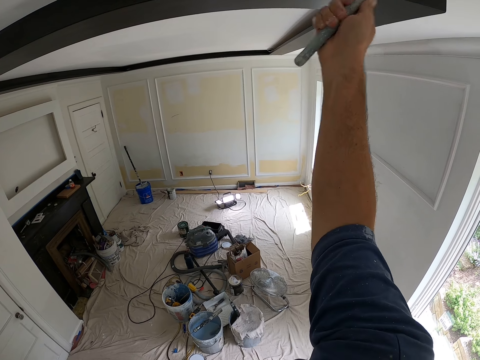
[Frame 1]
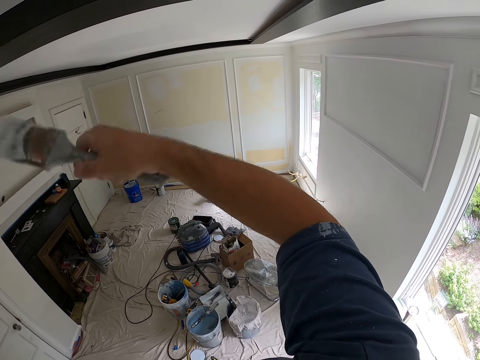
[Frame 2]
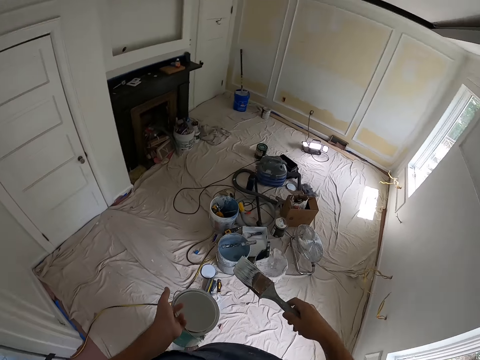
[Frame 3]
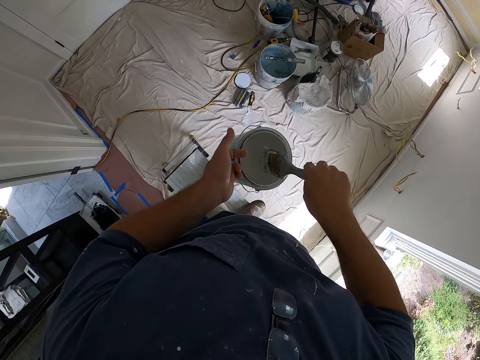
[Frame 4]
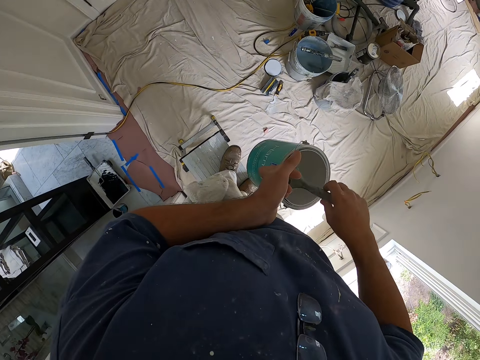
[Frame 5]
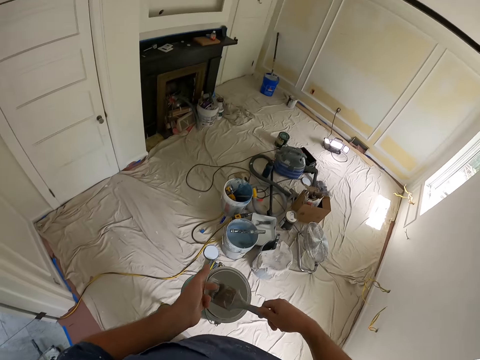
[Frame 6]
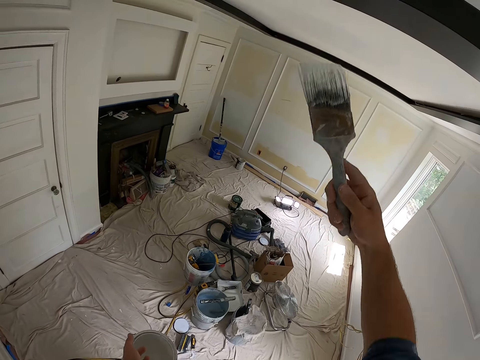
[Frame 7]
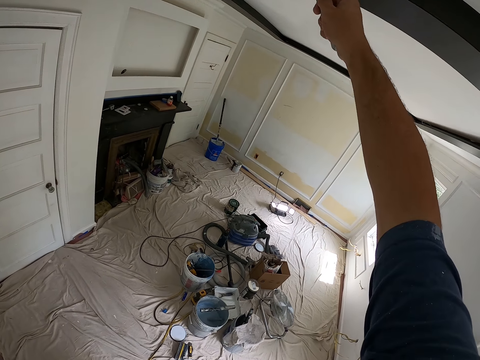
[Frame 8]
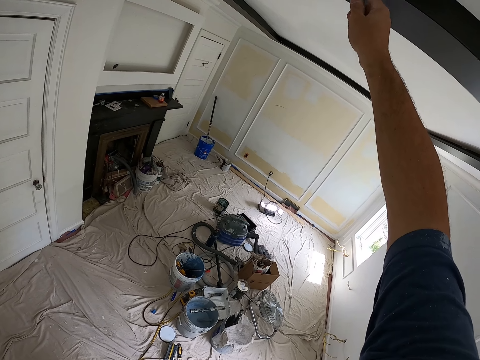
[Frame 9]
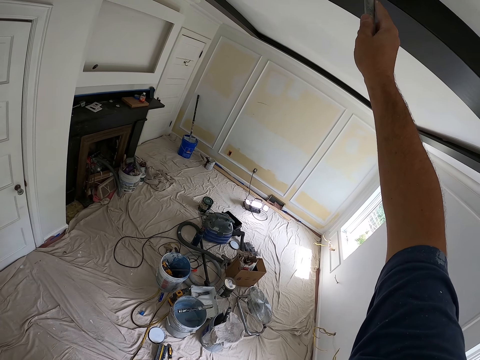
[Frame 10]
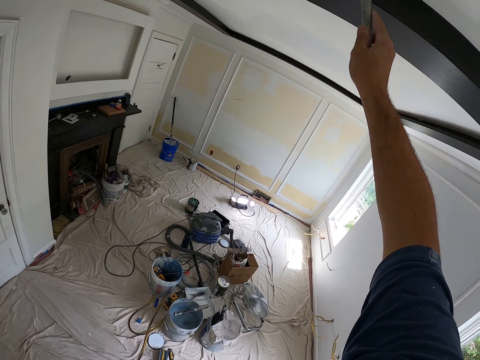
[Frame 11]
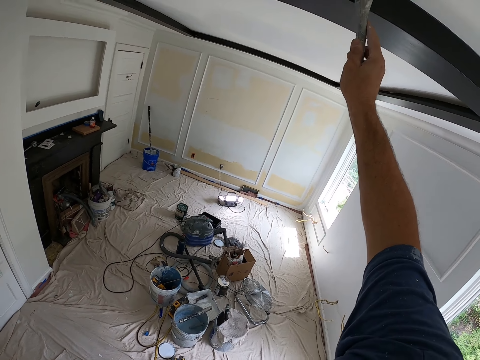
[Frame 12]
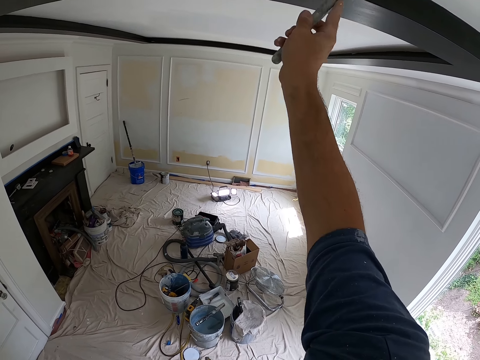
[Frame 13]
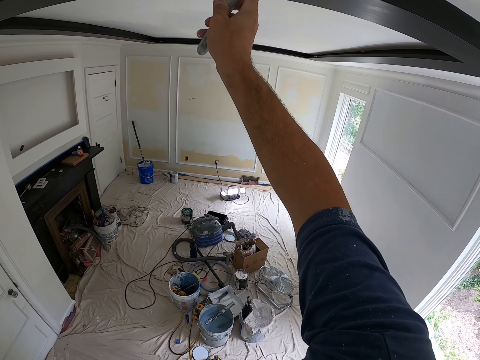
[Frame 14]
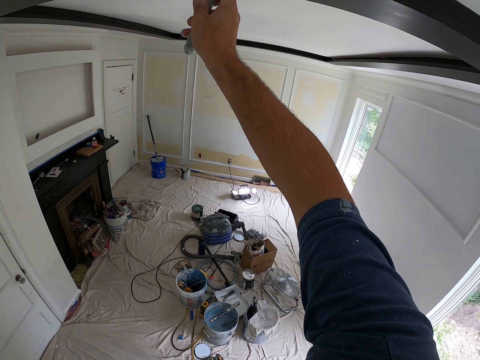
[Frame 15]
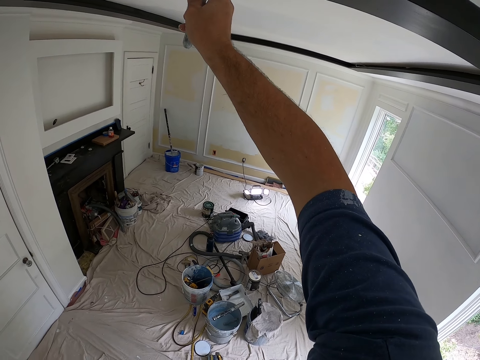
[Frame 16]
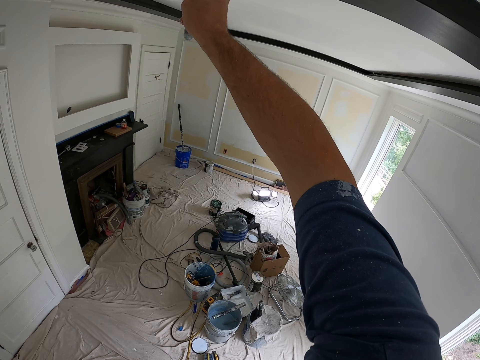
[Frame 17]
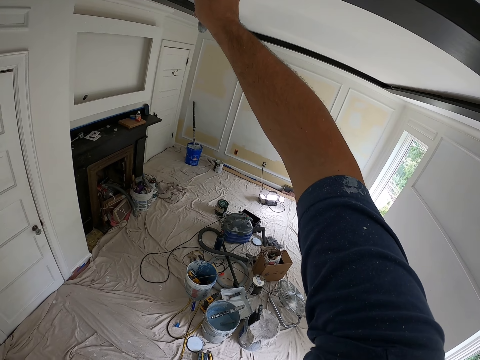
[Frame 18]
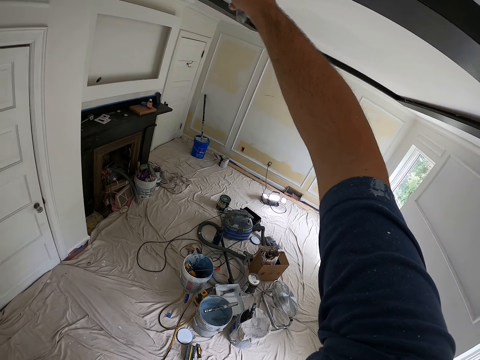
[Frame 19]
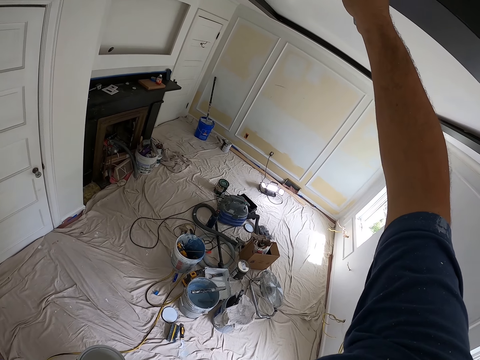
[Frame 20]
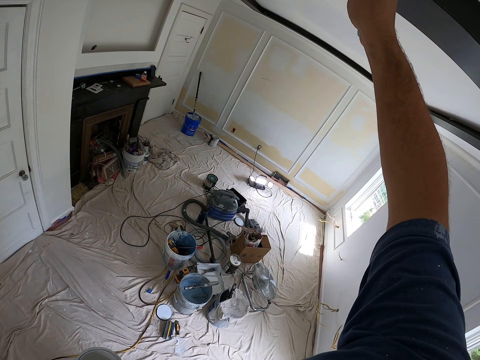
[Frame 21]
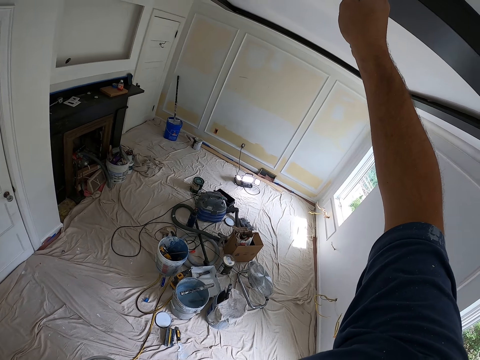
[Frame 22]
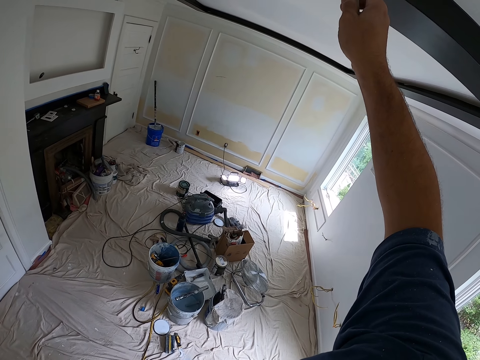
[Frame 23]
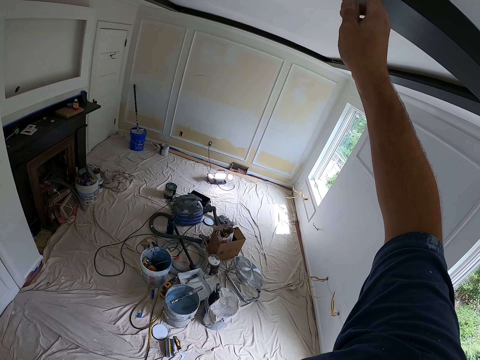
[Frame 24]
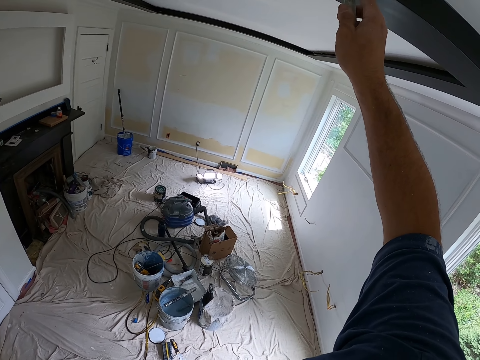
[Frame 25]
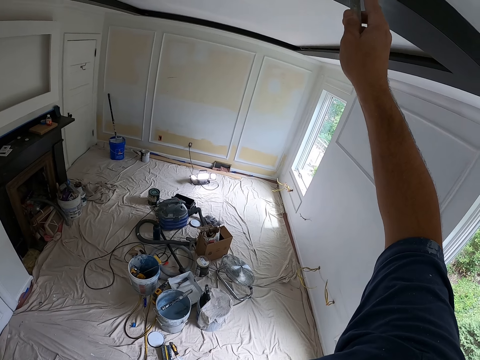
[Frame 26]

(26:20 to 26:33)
The camera wearer dips the paint brush into the paint can. They remove the paint brush from the paint can. They paint the ceiling with the paint brush.

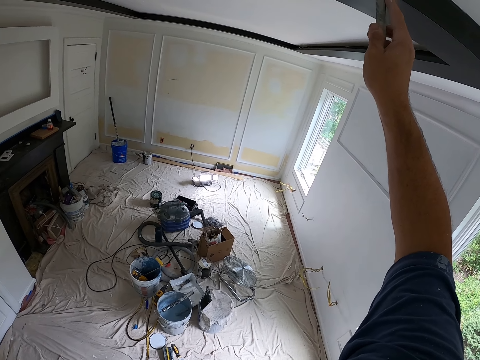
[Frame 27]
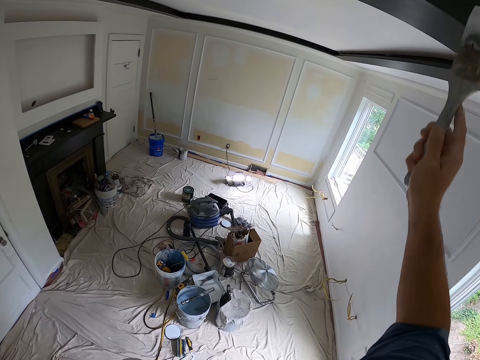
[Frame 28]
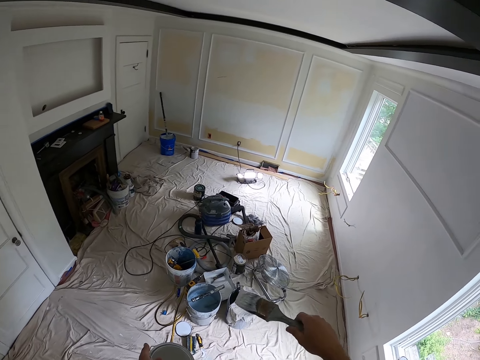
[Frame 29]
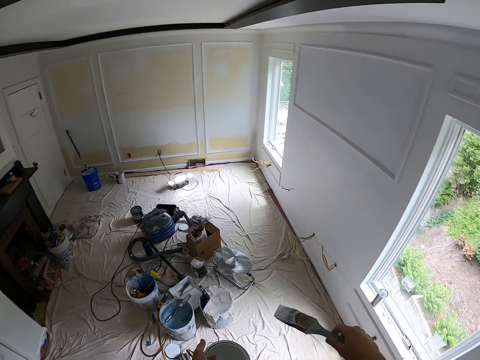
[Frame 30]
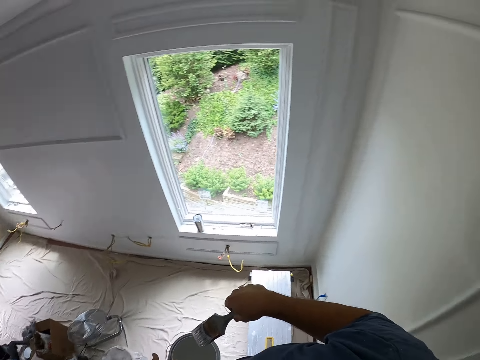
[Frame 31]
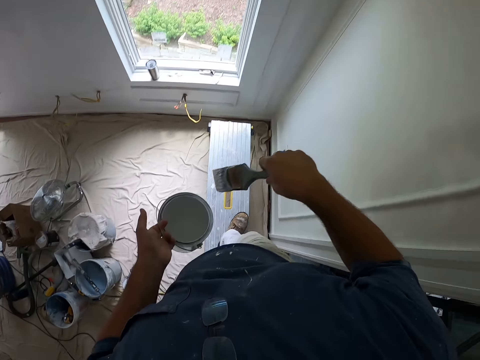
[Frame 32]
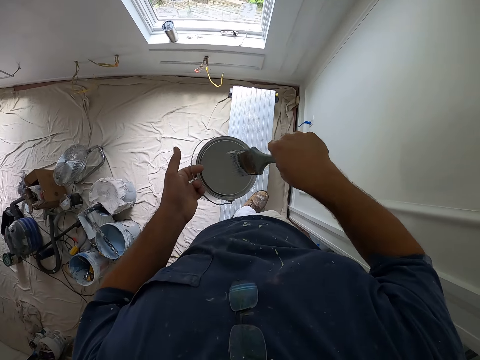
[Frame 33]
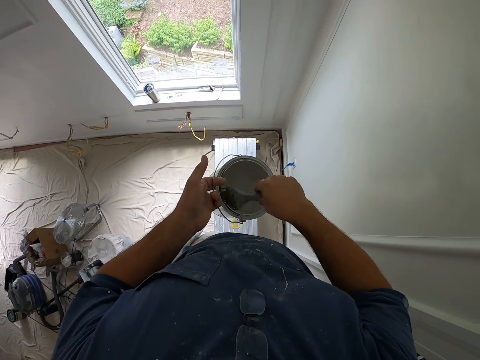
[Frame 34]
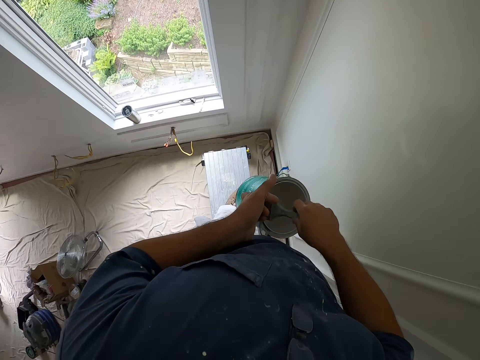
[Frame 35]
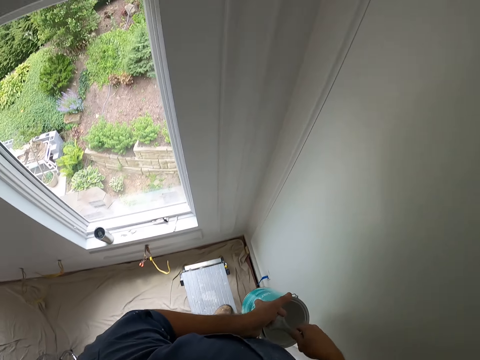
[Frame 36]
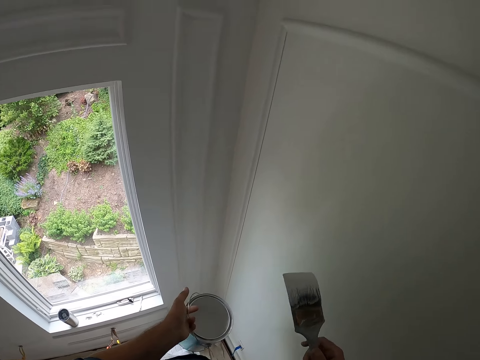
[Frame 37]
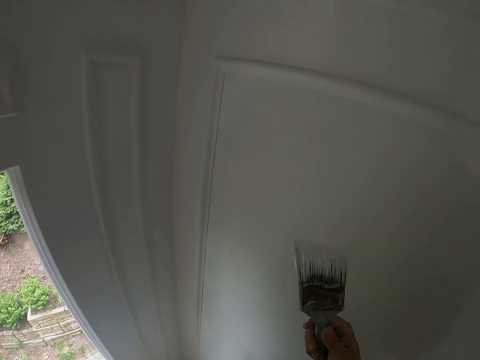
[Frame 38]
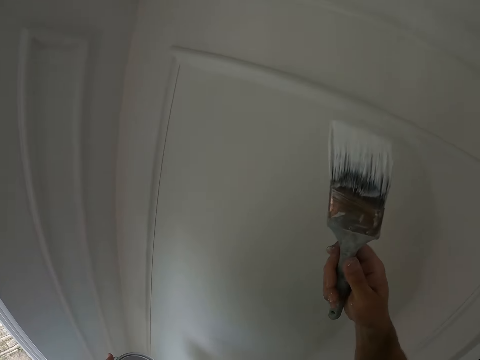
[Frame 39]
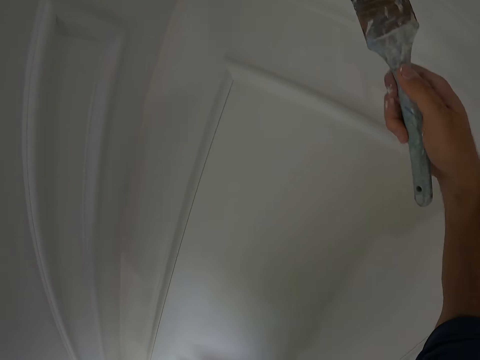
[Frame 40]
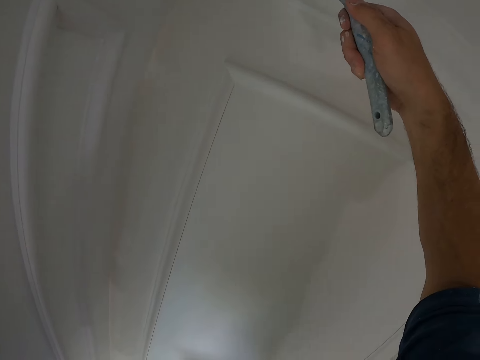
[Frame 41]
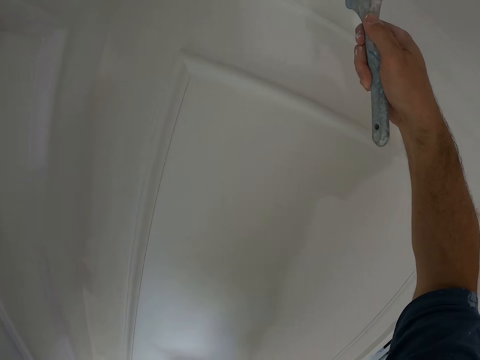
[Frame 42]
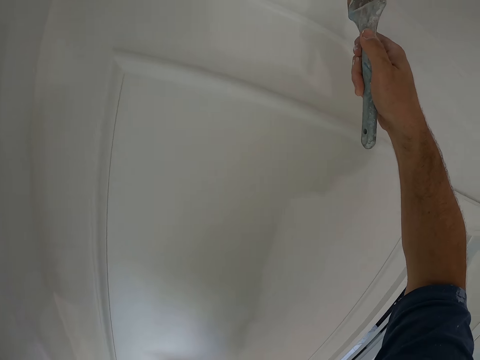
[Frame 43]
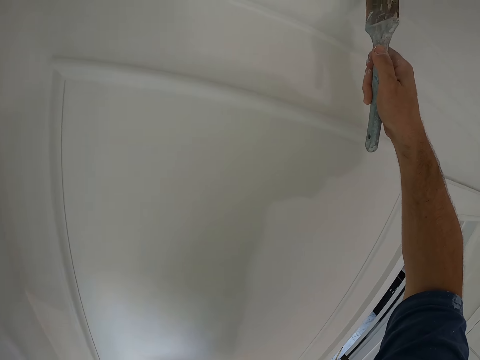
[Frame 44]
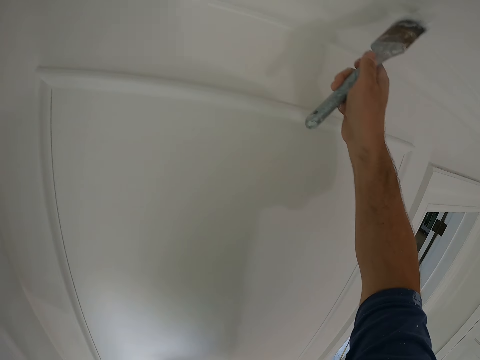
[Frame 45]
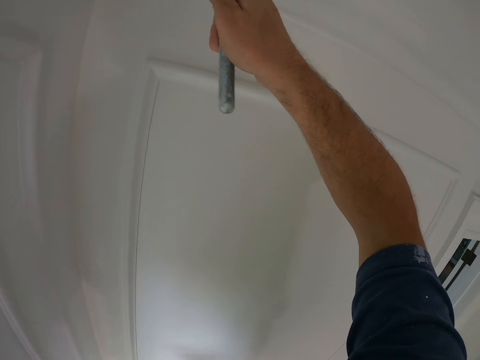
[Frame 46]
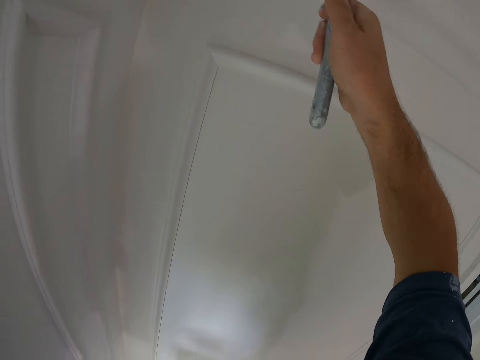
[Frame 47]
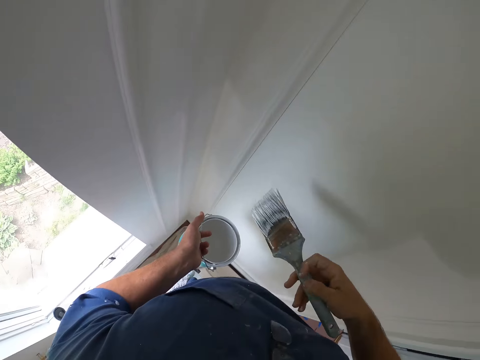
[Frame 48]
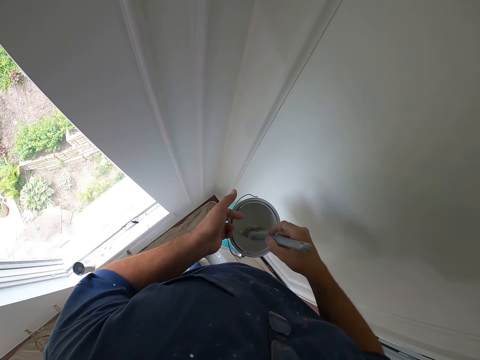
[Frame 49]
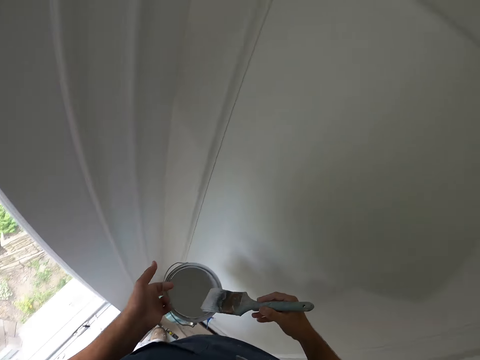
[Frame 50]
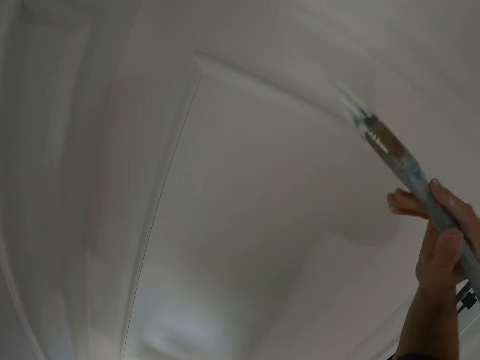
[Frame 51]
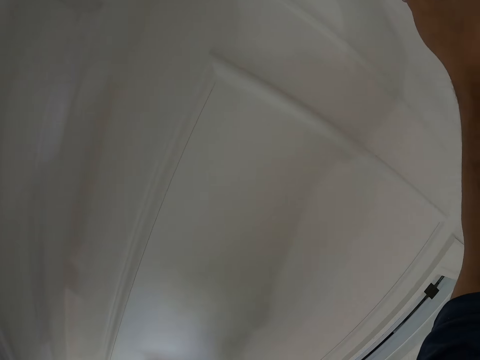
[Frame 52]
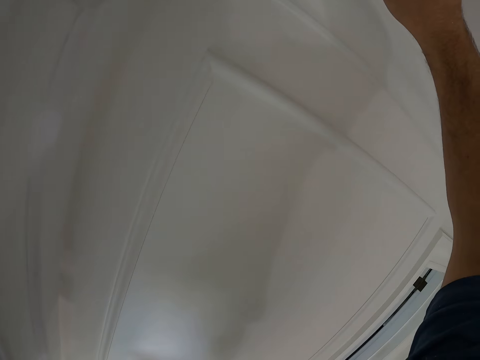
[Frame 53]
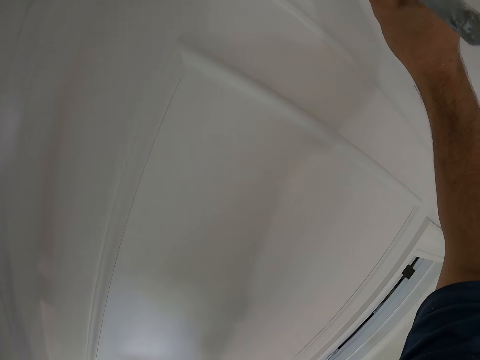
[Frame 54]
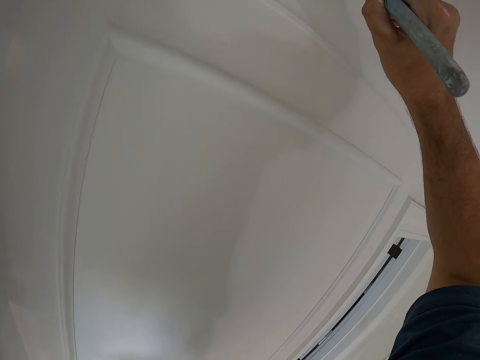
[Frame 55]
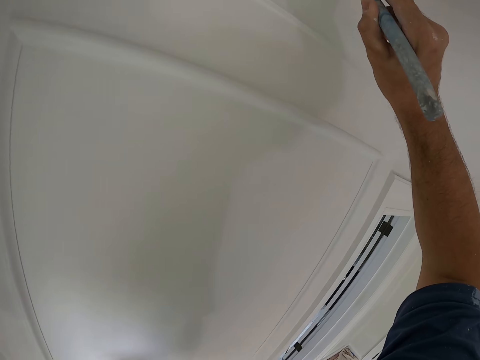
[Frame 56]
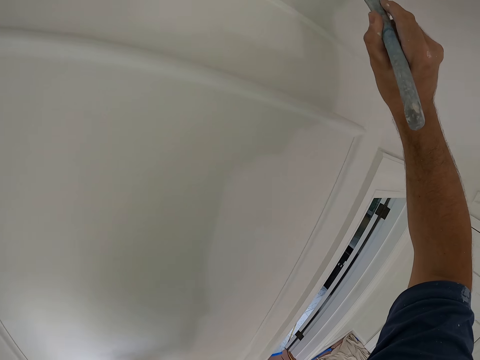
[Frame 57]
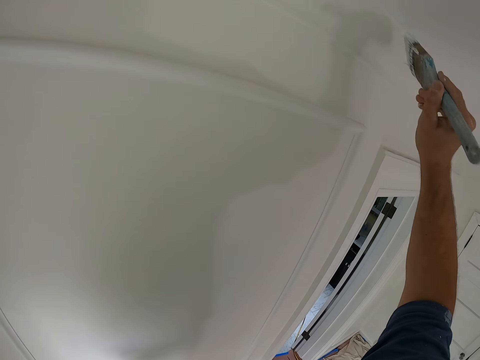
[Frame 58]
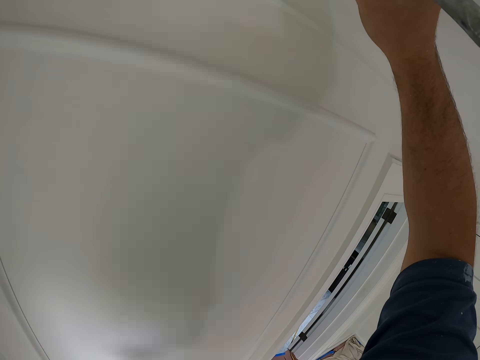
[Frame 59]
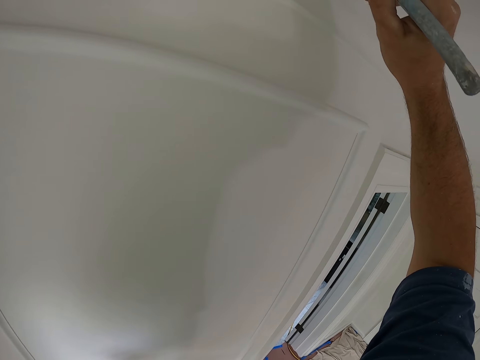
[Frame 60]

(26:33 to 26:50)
The camera wearer dips the paint brush into the paint can. They paint the ceiling with the paint brush. They paint the ceiling with the paint brush again. They dip the paint brush into the paint can. They paint the ceiling with the paint brush. They paint the ceiling with the paint brush again.
